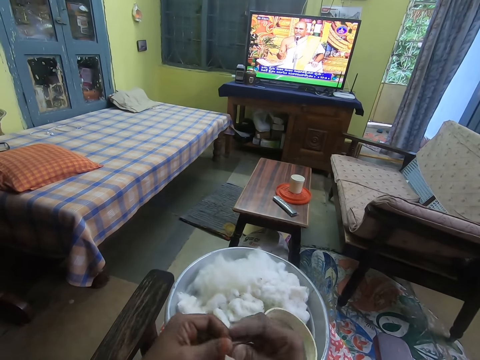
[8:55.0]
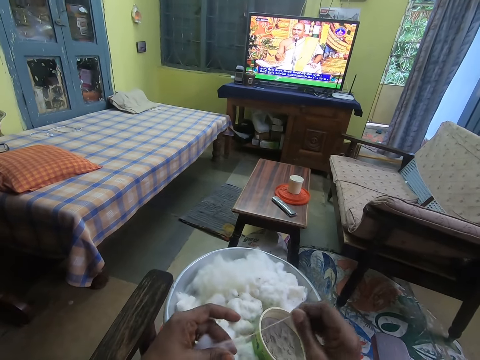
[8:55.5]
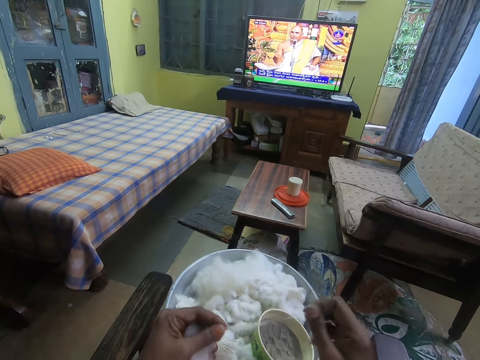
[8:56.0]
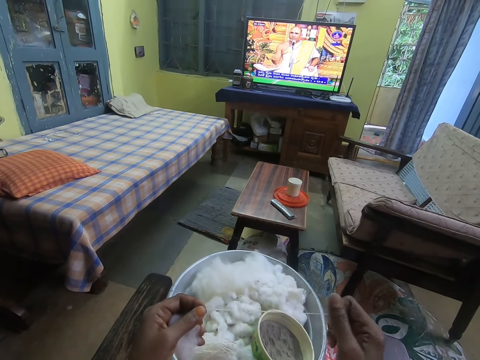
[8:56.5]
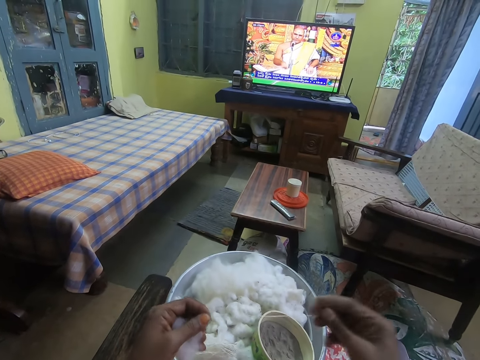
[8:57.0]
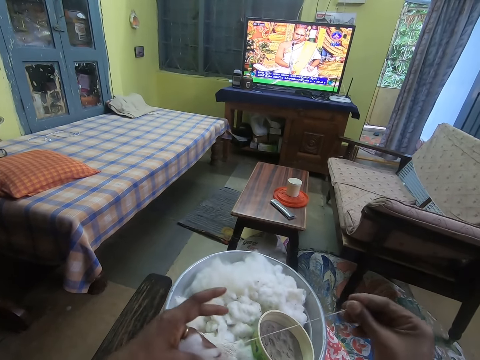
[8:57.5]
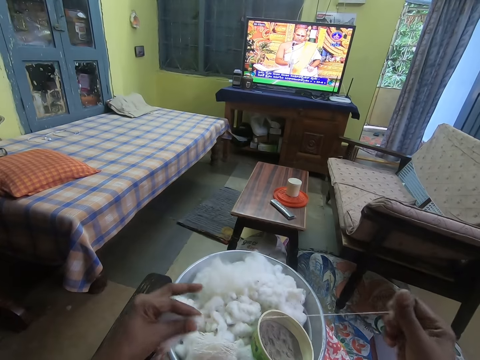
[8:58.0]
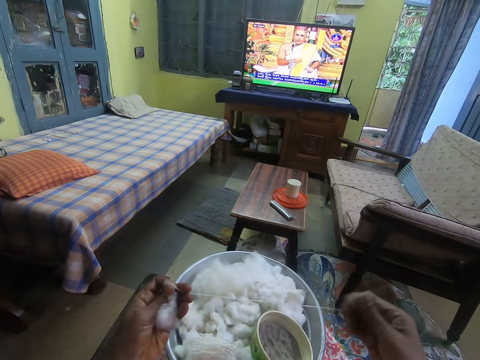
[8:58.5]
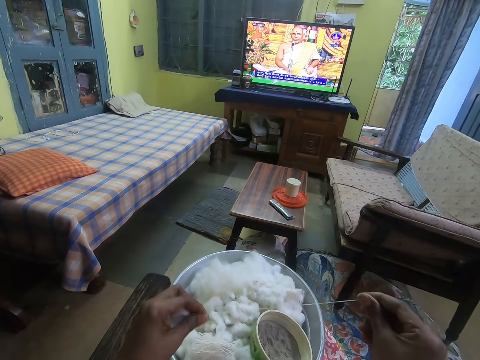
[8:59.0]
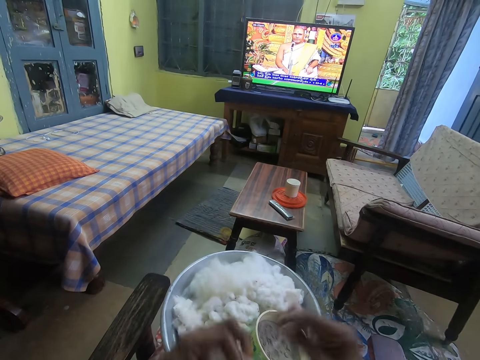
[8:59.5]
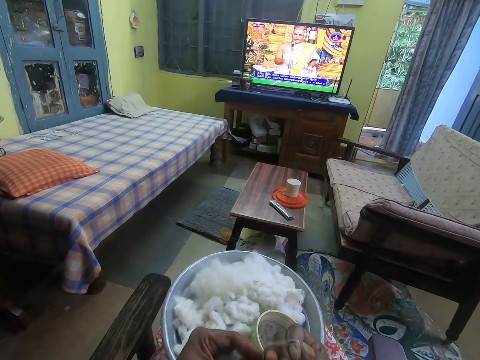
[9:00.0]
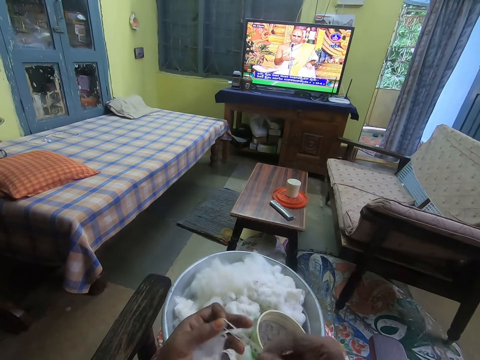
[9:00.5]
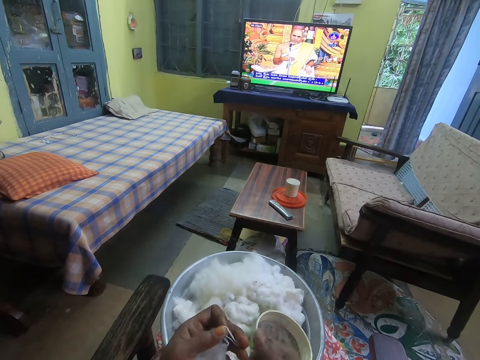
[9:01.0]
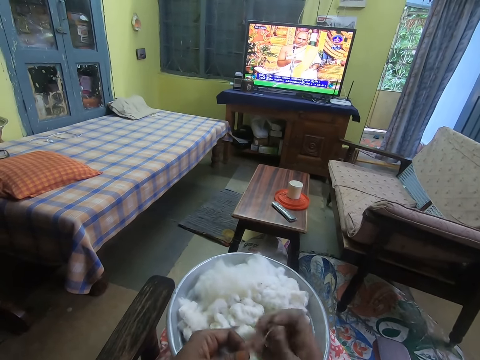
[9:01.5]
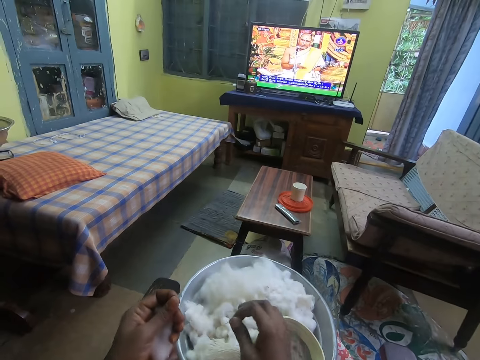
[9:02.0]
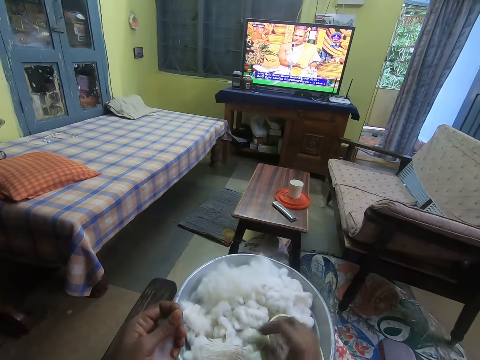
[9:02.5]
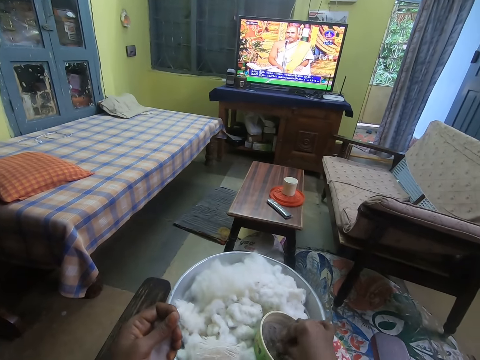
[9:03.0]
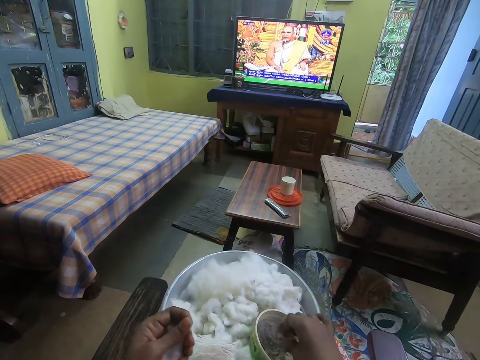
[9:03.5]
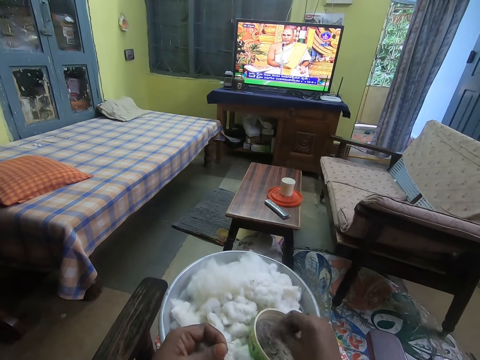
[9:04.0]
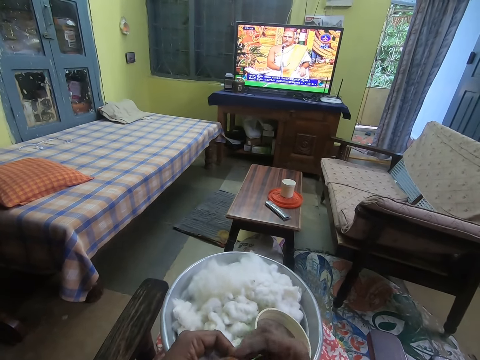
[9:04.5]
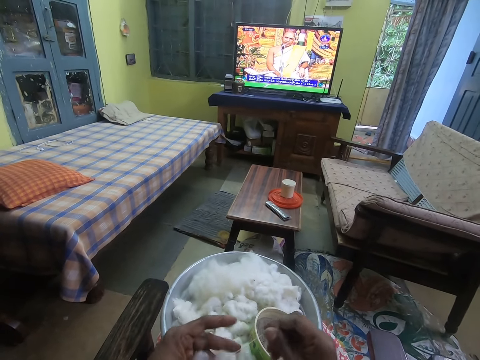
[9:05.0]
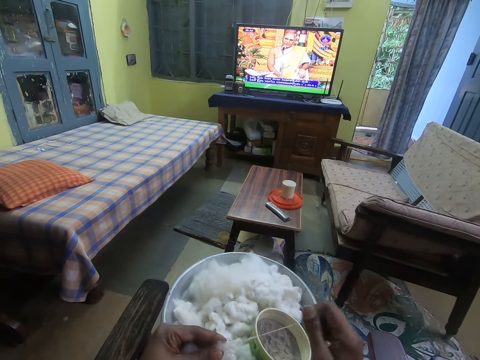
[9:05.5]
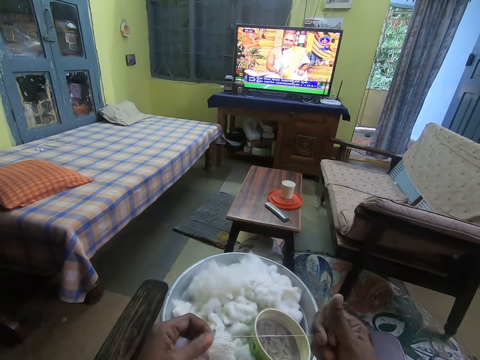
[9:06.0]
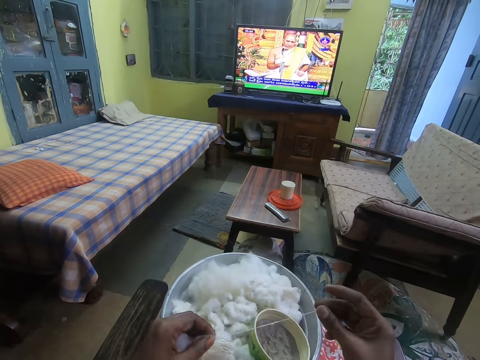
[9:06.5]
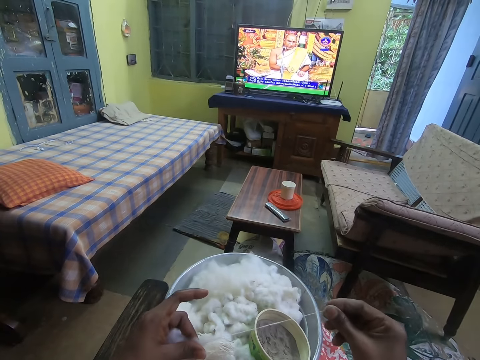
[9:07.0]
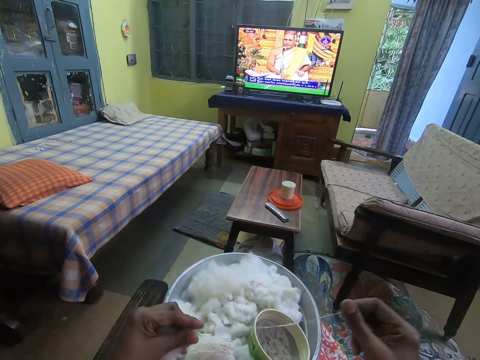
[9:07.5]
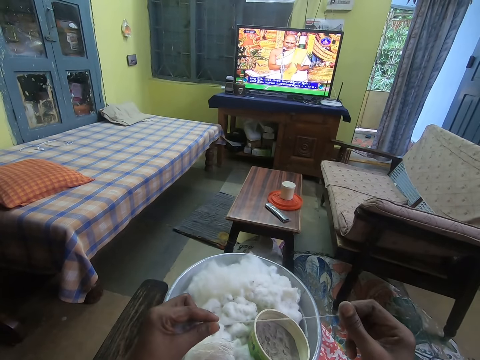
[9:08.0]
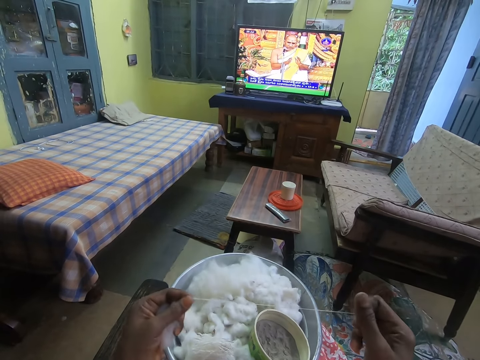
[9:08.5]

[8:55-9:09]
The camera wearer pulls the wool from his left hand with his right hand. He rolls the wool with both hands. He drops the rolled wool on the tray of wool with his right hand. He touches sand in the bowl of sand with his right hand. He pulls the wool from his left hand with his right hand. He puts the wool on the plate.

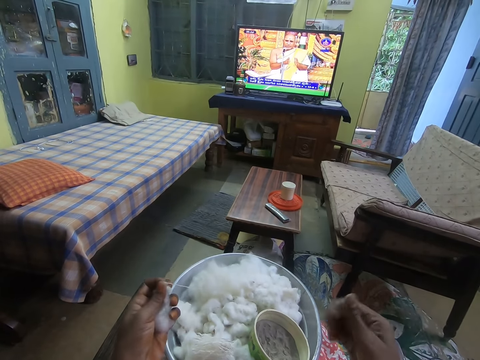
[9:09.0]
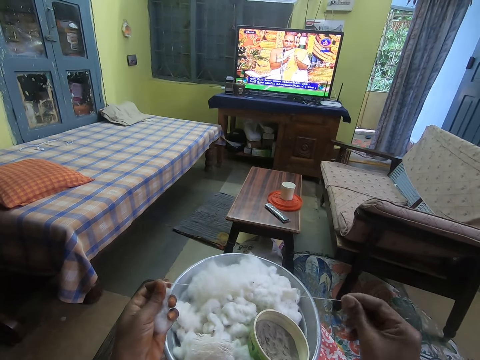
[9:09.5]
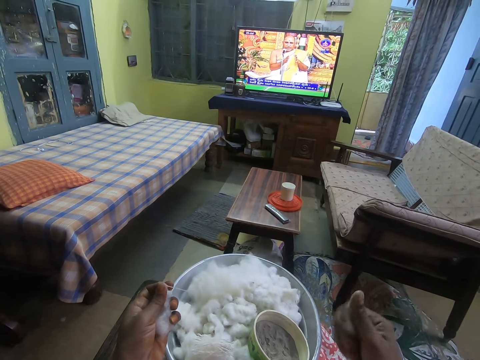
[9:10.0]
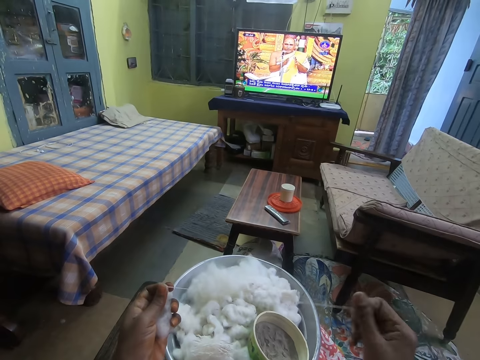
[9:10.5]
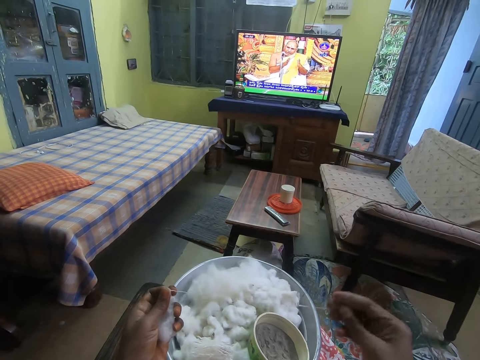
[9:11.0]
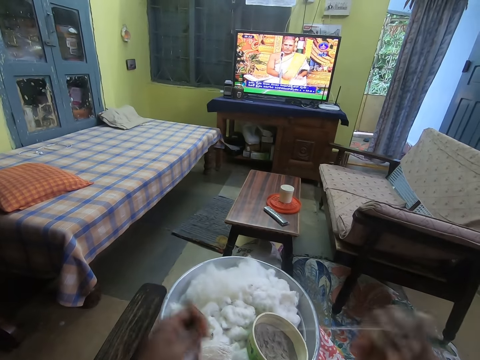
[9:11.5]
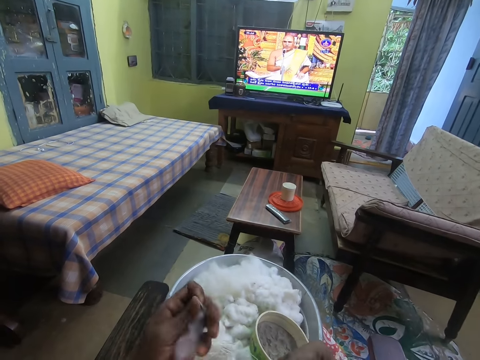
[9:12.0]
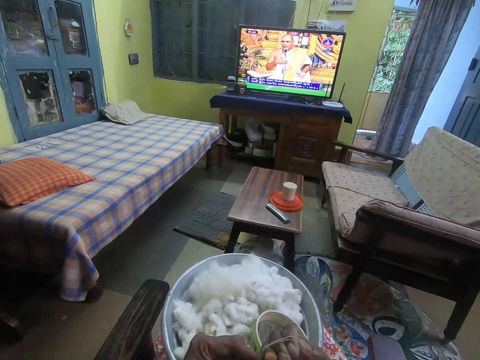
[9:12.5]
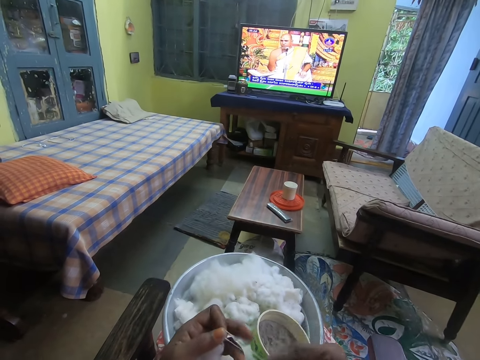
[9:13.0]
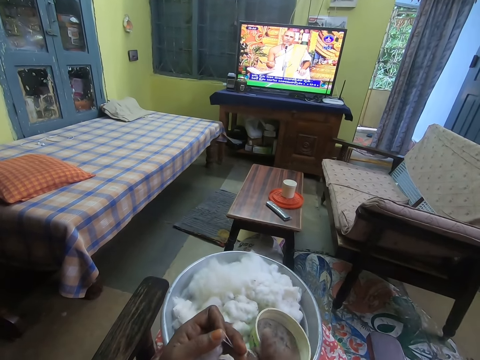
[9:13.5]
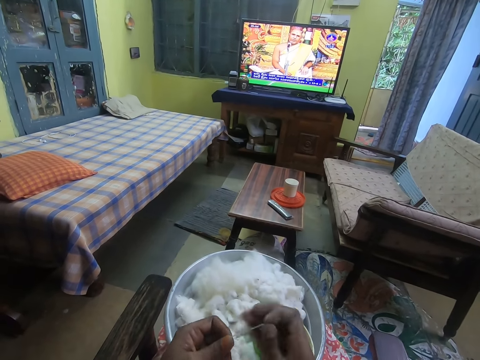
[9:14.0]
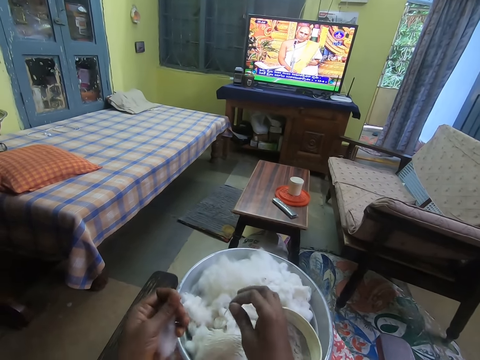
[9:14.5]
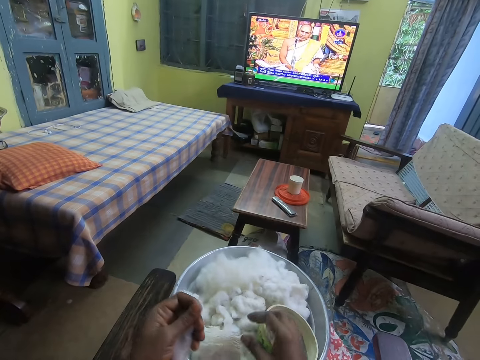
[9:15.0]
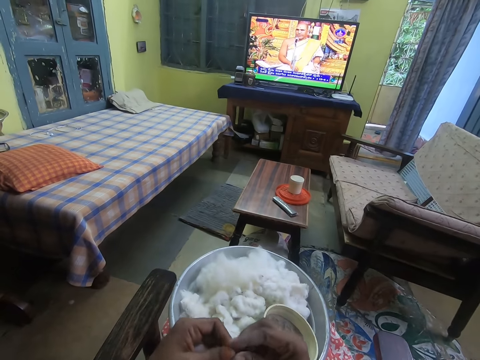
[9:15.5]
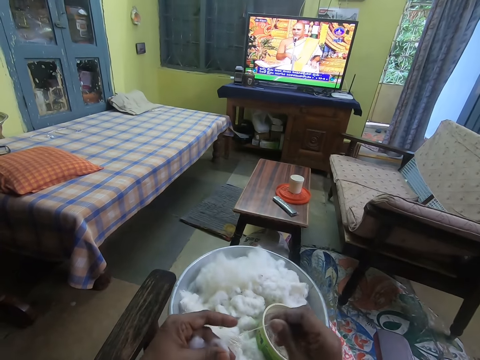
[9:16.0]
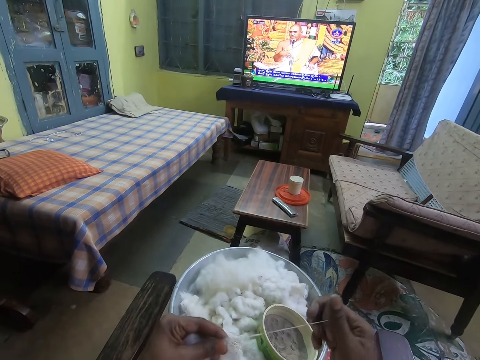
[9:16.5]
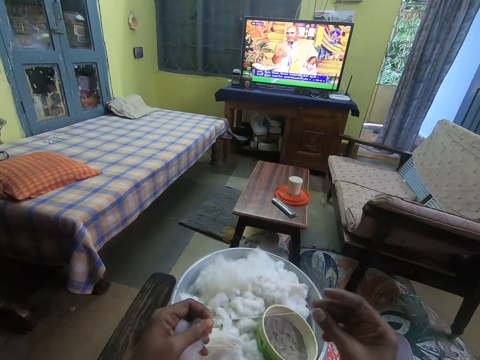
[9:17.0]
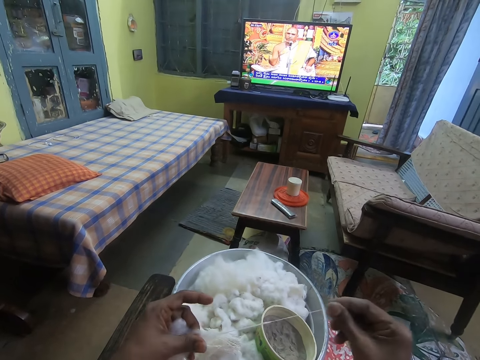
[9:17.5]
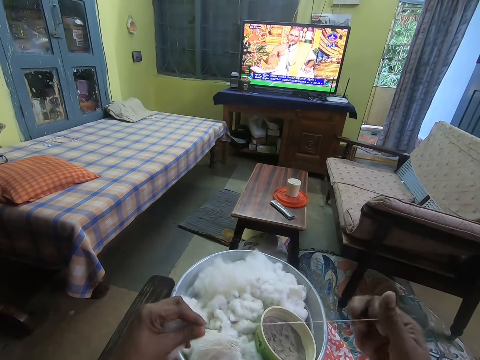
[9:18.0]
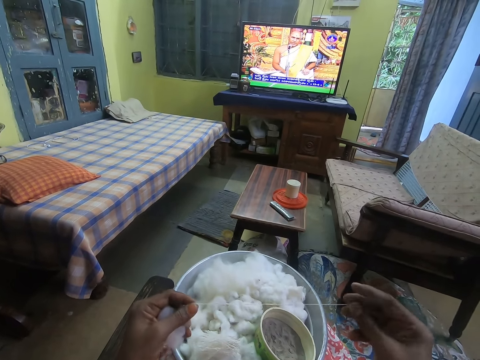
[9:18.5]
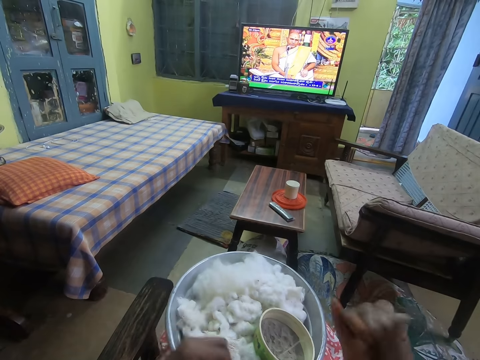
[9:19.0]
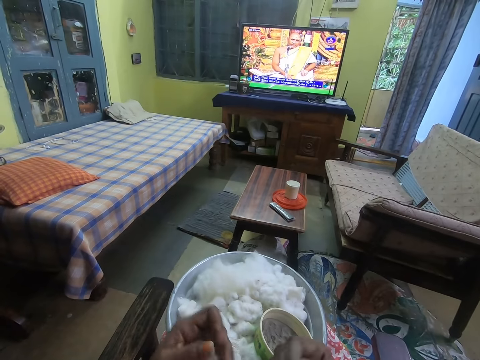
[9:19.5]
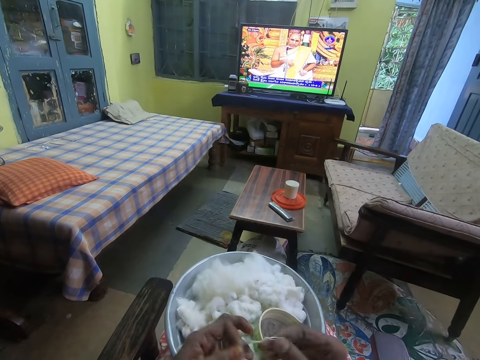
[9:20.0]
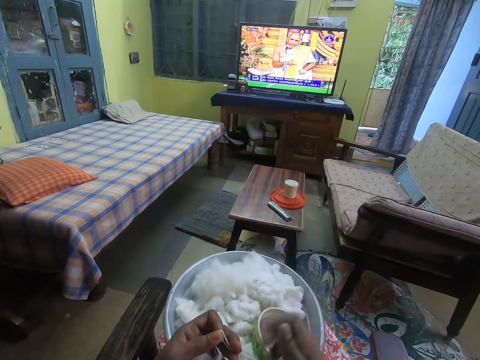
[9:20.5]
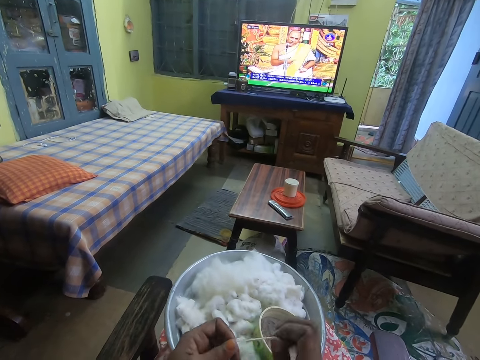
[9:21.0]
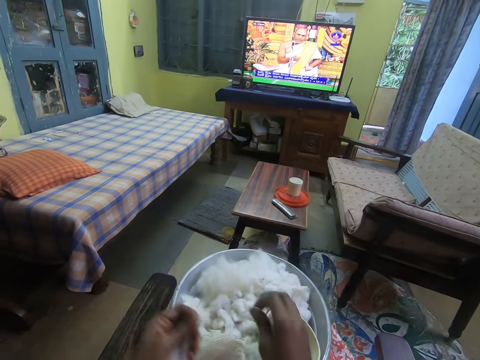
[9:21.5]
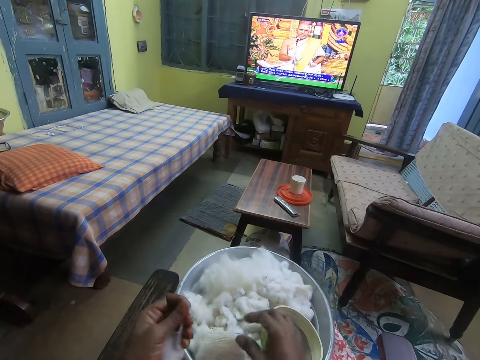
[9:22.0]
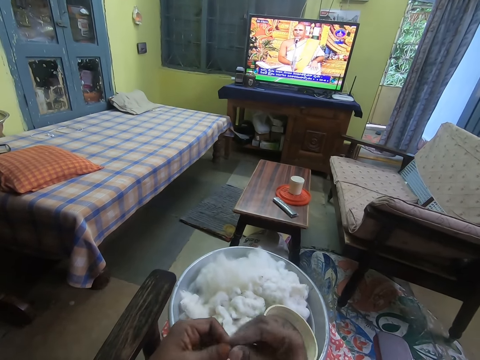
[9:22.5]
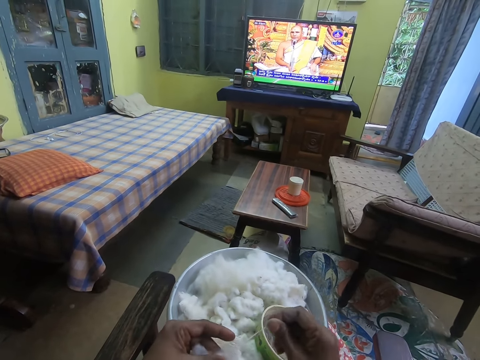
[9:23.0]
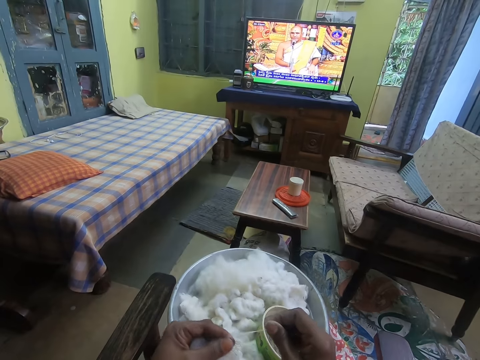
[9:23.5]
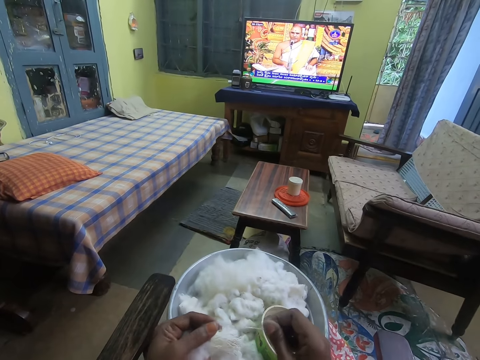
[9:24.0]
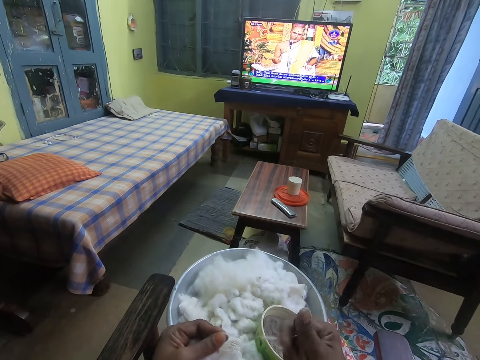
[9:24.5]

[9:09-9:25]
The camera wearer rolls the wool with both hands. He drops the rolled wool on the tray of wool with his right hand. He pulls the cotton wool. He holds the wool, straightens the wool, and rolls the wool. He drops the wool down, holds the wool, and rolls the wool.
